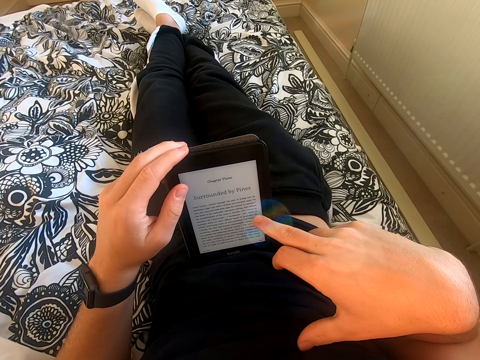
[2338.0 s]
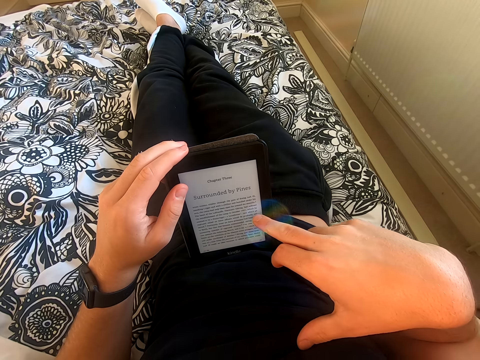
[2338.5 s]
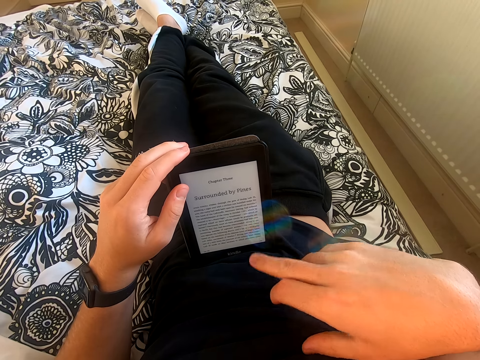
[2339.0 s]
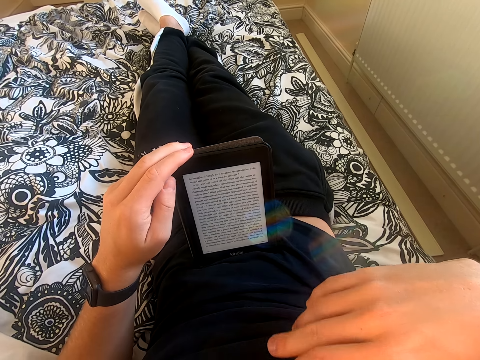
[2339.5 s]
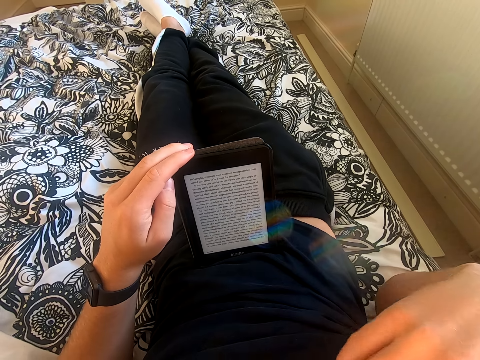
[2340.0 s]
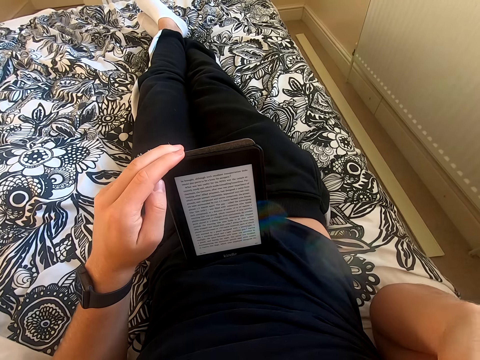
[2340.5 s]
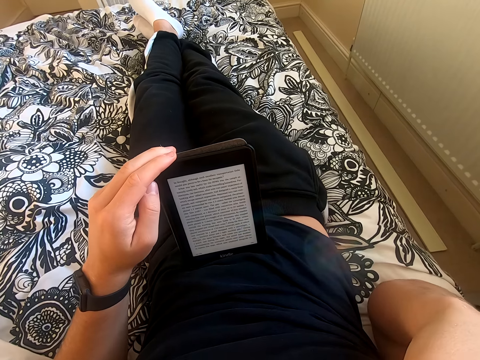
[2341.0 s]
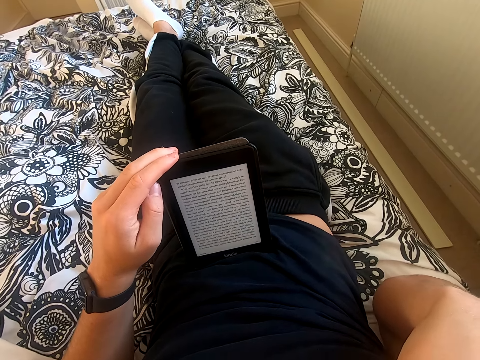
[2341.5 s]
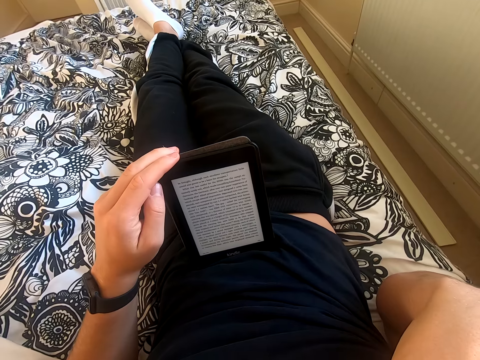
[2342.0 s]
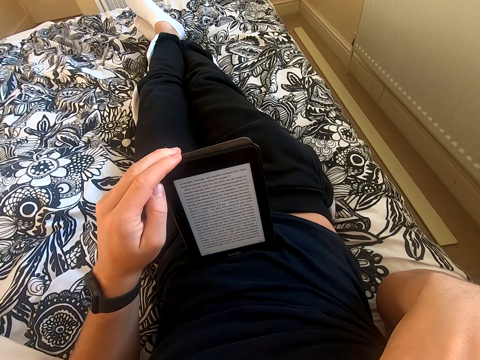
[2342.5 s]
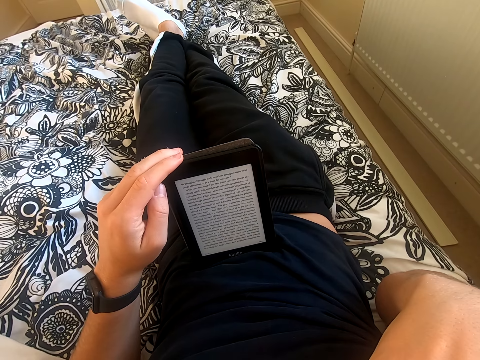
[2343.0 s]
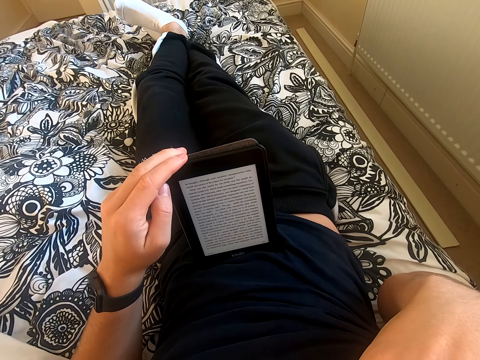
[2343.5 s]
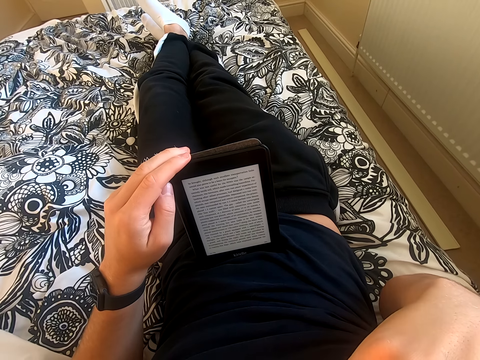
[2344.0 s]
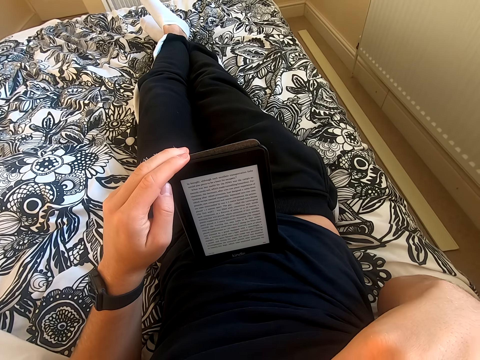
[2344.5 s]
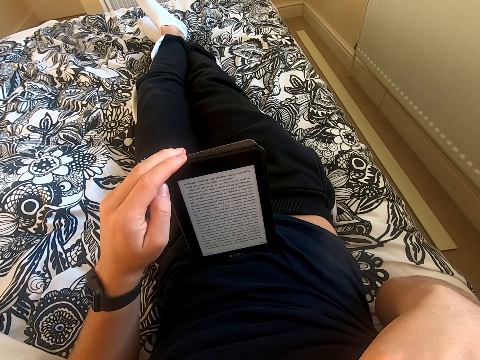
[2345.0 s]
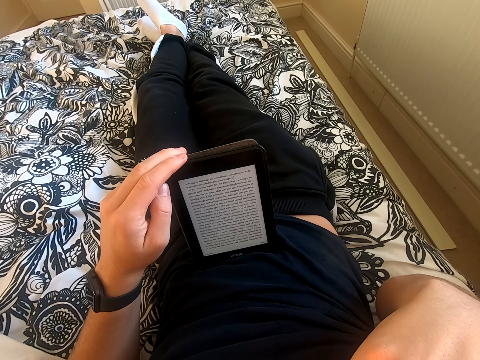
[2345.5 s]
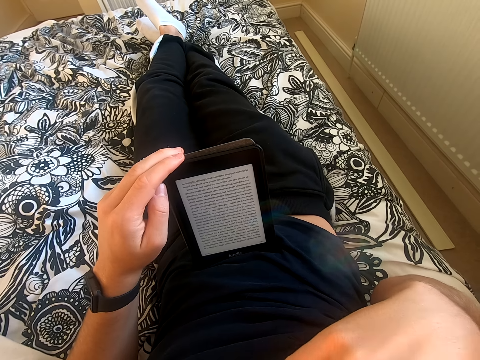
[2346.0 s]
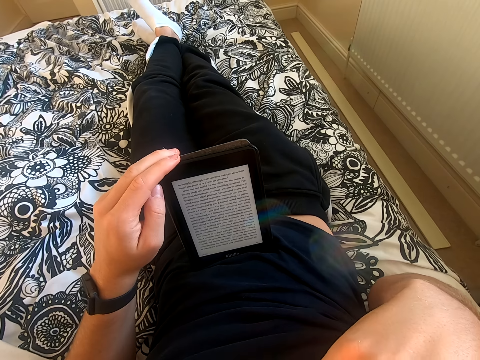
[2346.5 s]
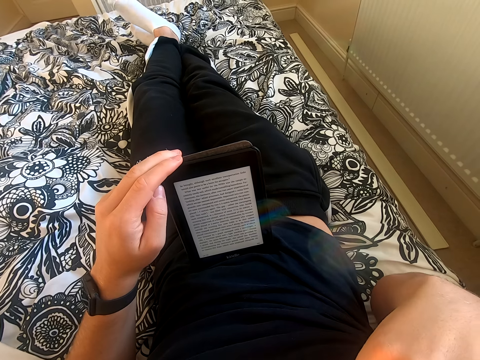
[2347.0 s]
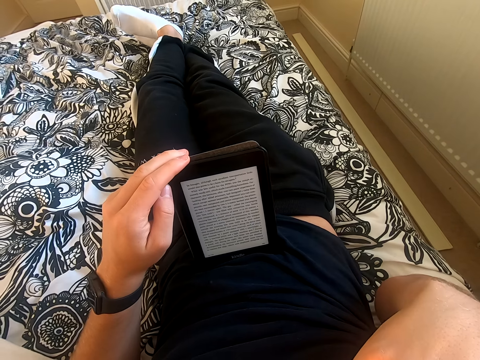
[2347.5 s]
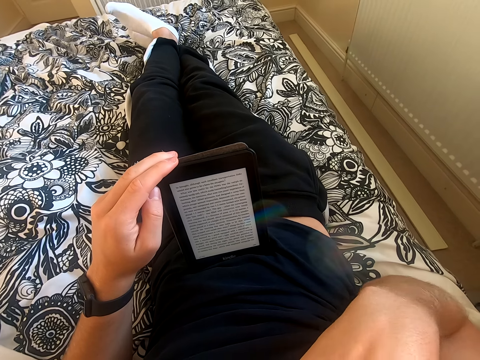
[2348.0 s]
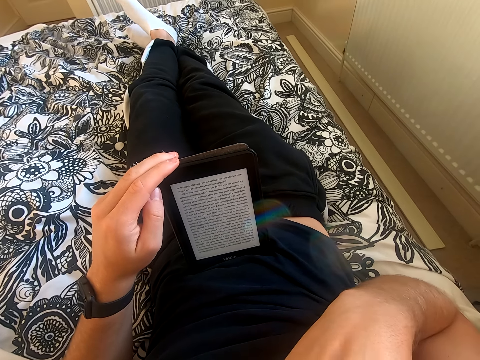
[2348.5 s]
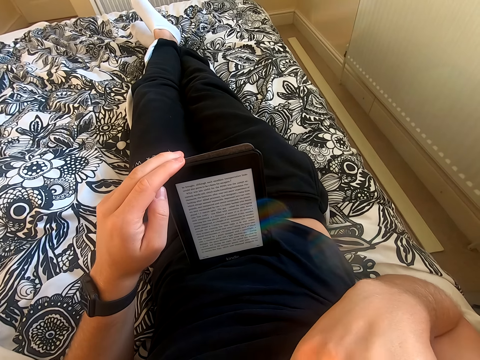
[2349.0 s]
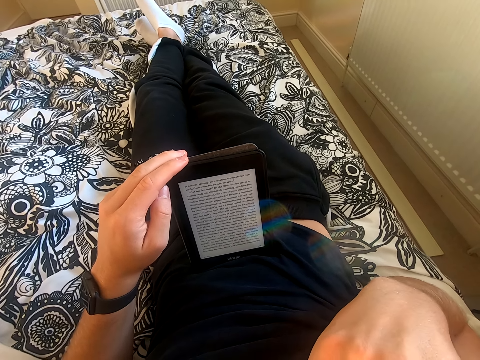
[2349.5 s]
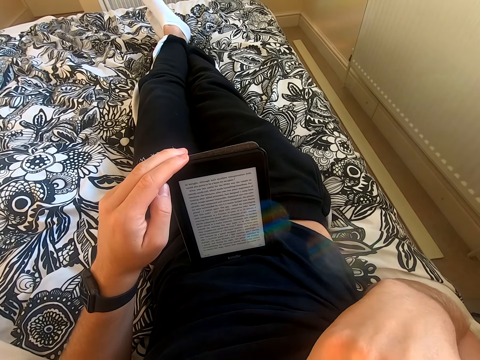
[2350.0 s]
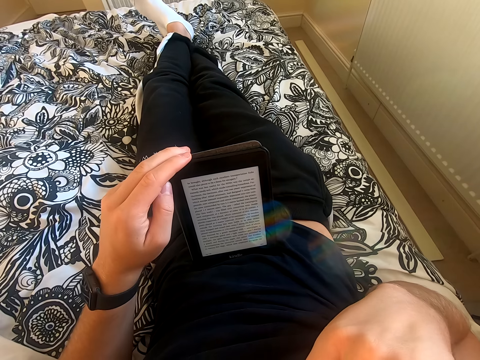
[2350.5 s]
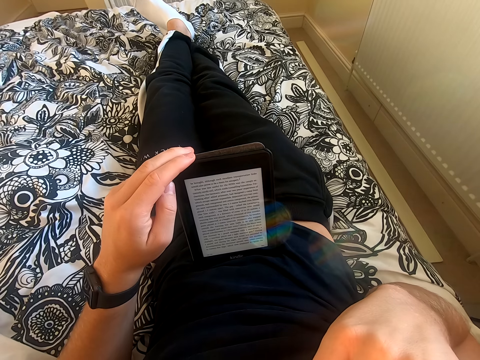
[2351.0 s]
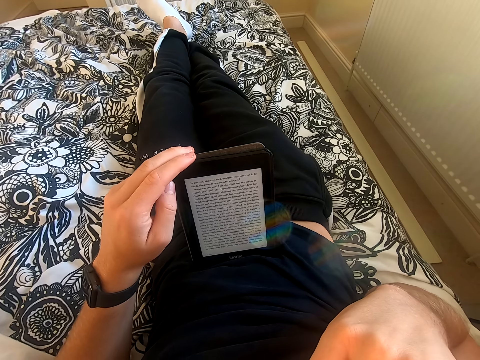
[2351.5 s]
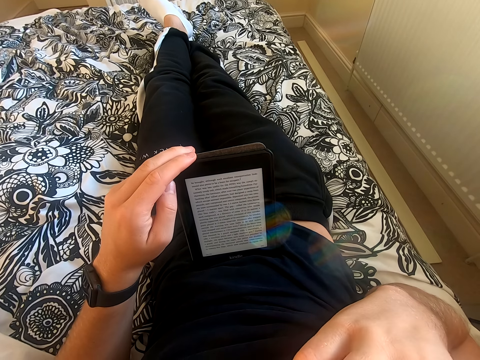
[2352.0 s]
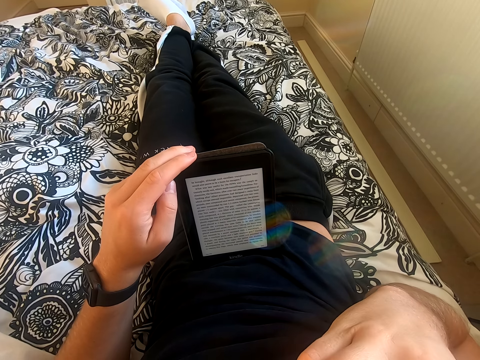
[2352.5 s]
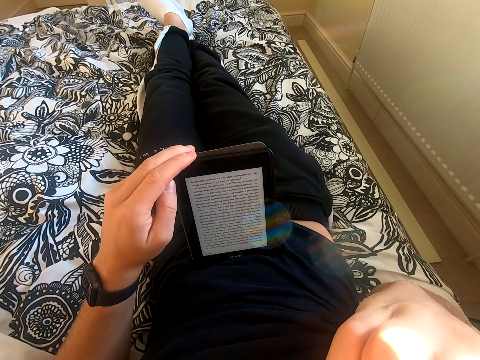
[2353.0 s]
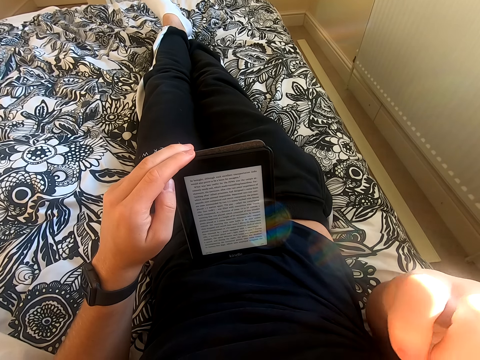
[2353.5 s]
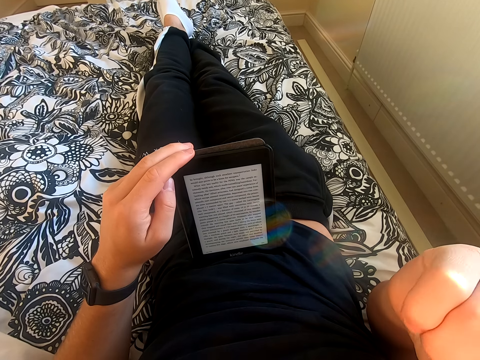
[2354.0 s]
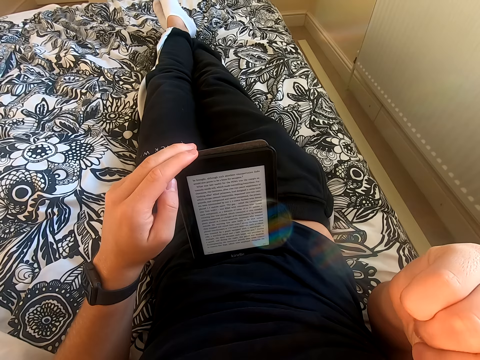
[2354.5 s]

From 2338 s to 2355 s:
The camera wearer scrolls through the tablet. He lifts his right hand from the tablet. He touches something. He reads through the tablet. He shakes his feet. He reads the book on the tablet.

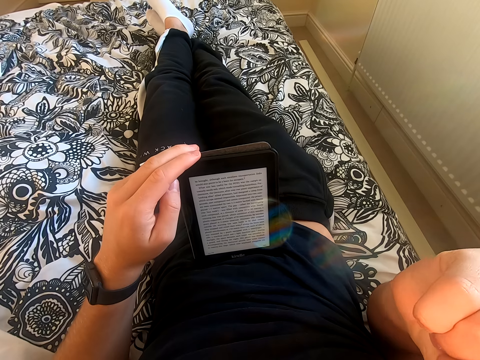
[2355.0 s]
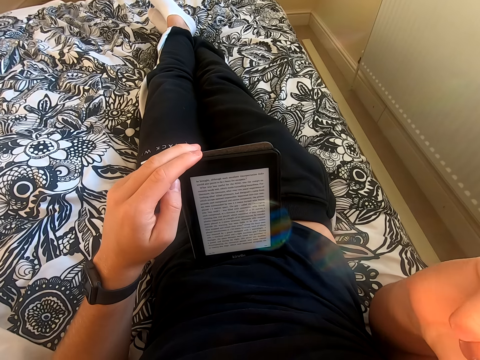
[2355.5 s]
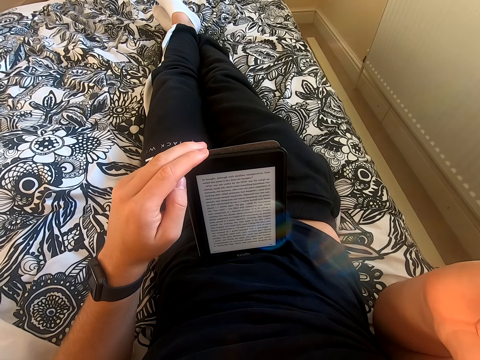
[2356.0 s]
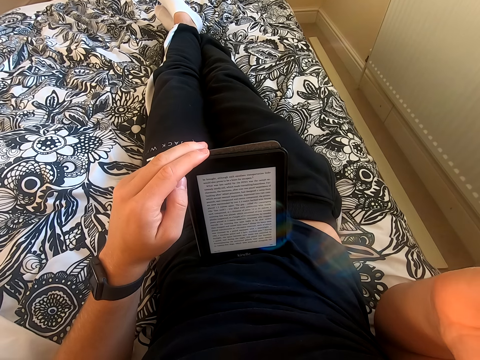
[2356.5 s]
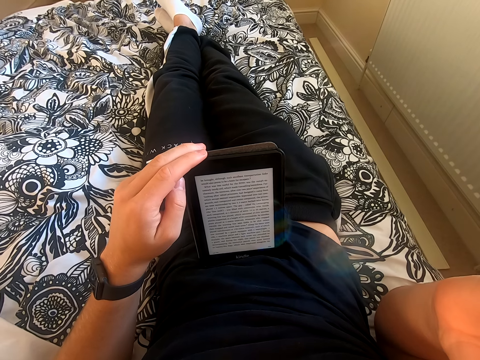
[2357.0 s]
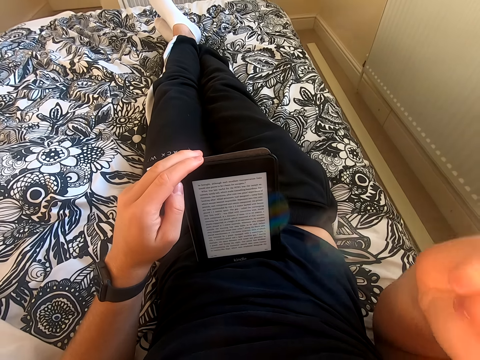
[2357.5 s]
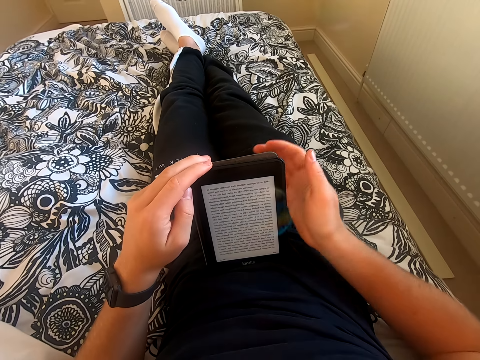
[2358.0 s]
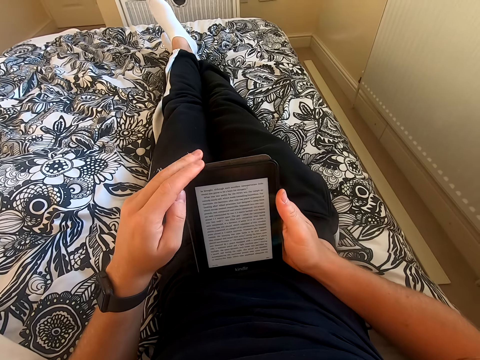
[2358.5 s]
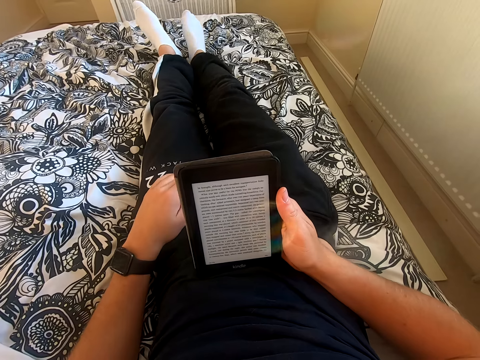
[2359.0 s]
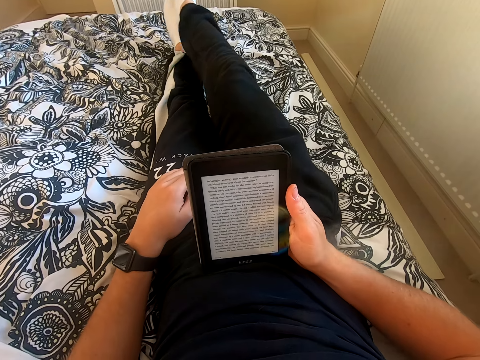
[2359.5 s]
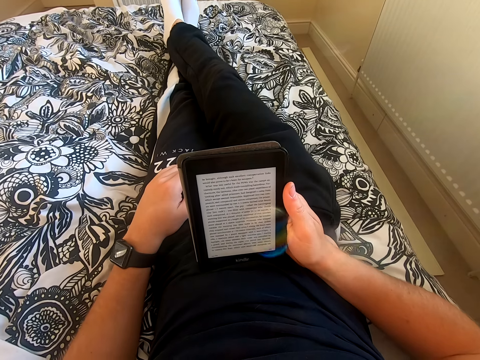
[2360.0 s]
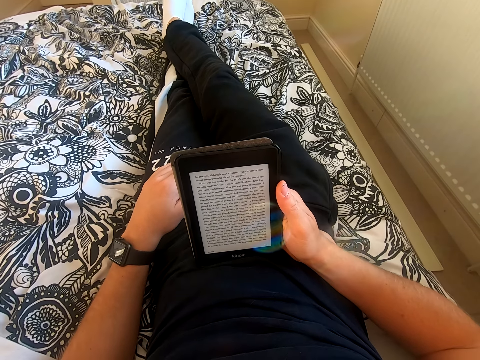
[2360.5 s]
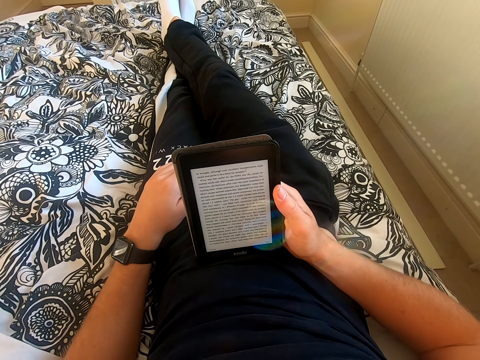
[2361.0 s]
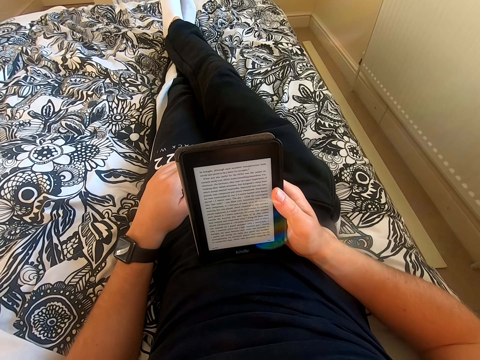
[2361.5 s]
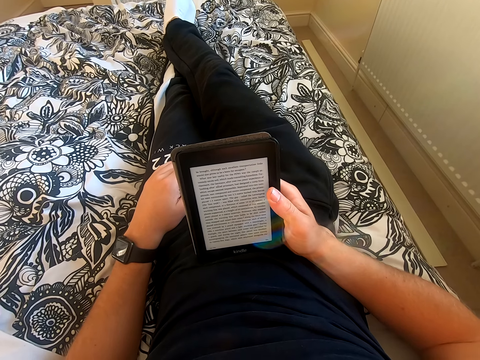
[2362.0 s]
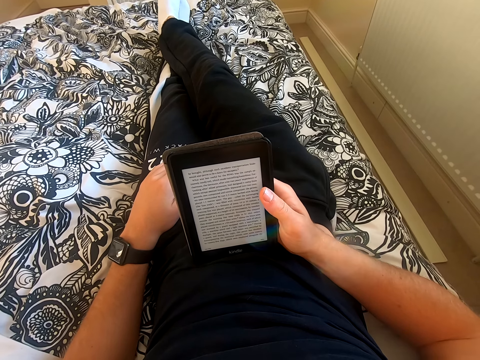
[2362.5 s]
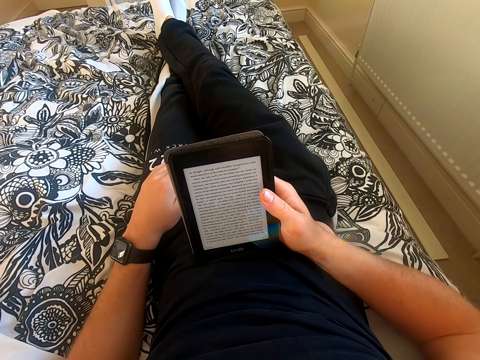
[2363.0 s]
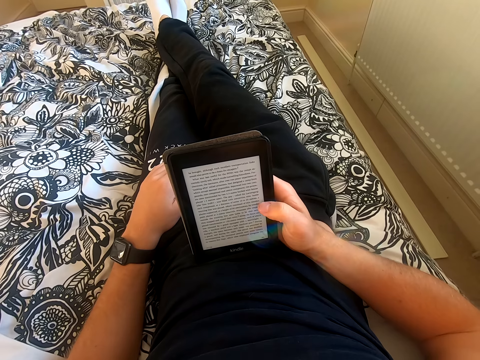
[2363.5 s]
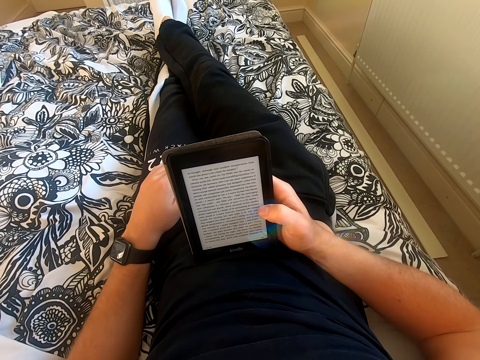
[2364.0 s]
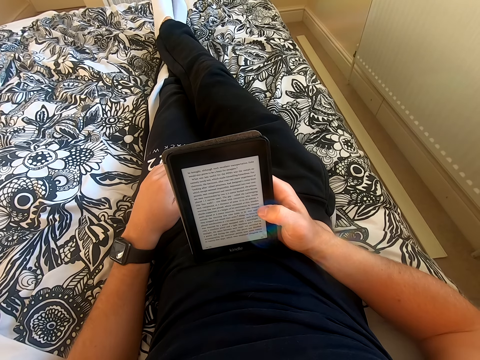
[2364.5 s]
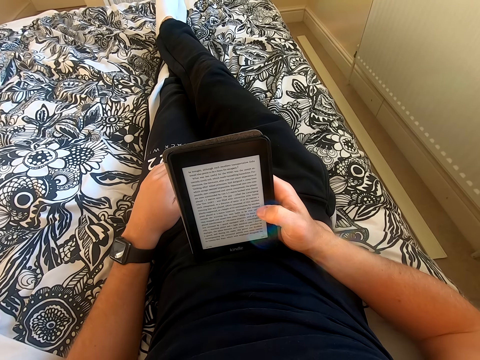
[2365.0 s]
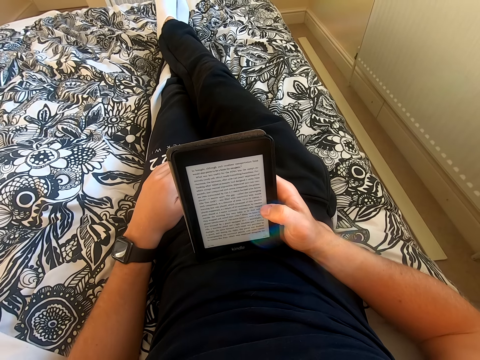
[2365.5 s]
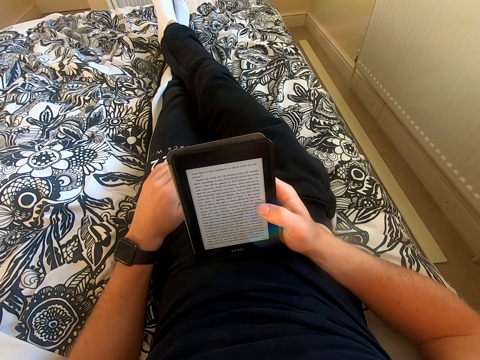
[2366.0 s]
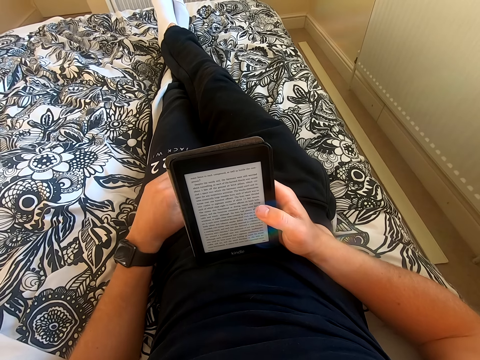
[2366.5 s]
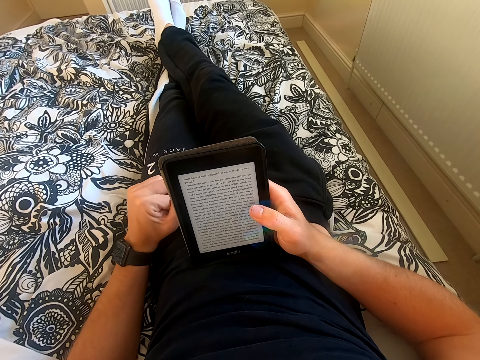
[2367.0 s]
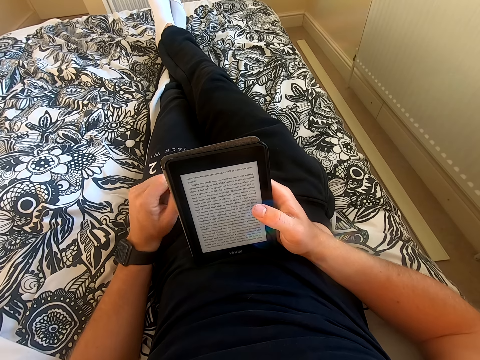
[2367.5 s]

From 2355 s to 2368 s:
The camera wearer holds the tablet with his right hand. He removes his left leg from the right leg. He places his left hand on the lap. He places the right leg on the left leg. He reads through the tablet. He scrolls through the tablet. He reads through the tablet.
